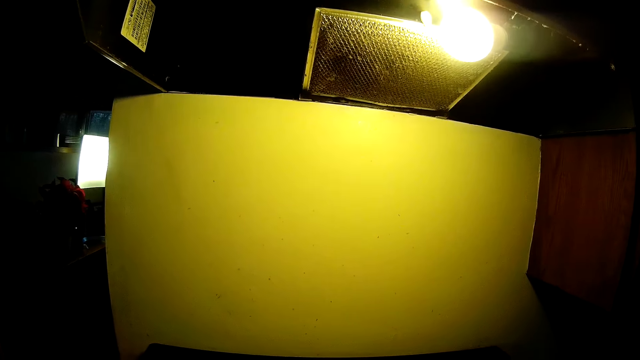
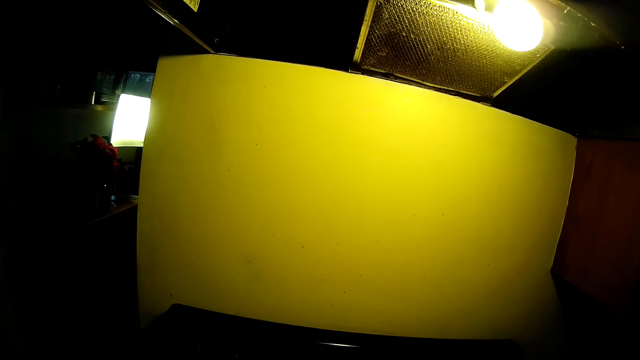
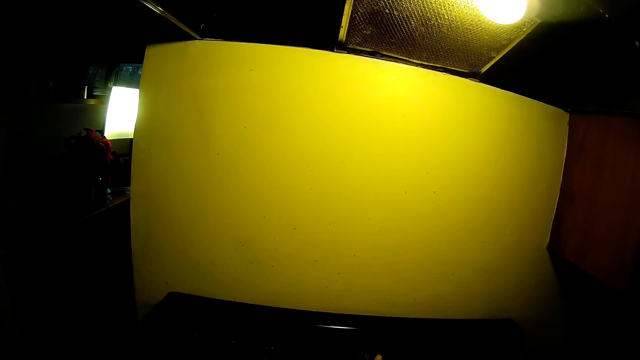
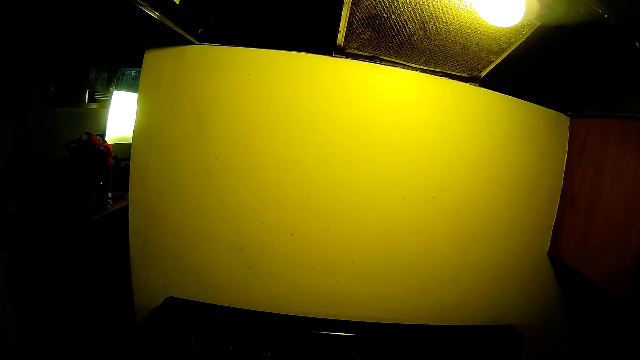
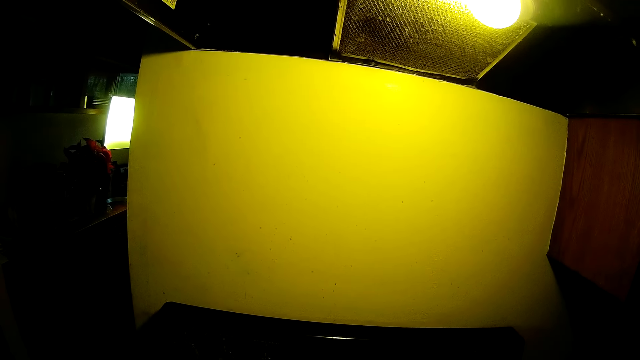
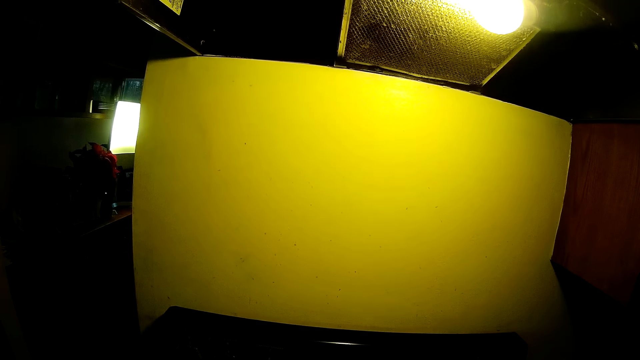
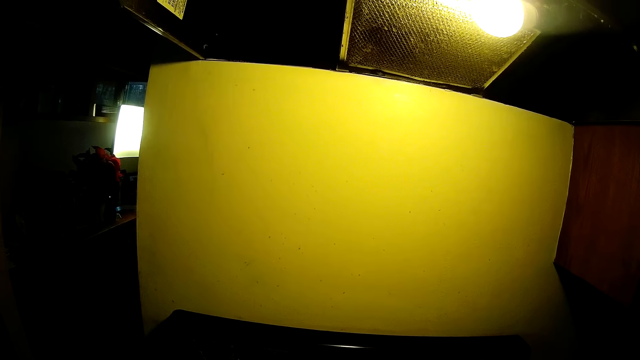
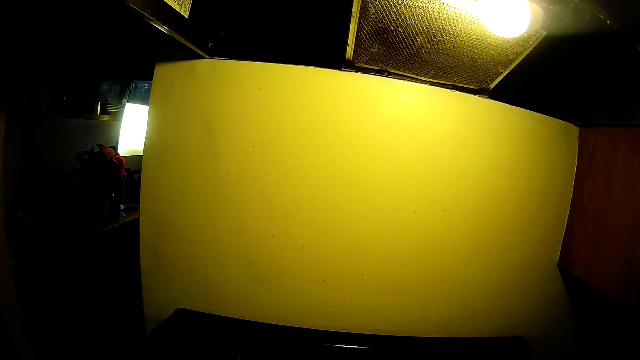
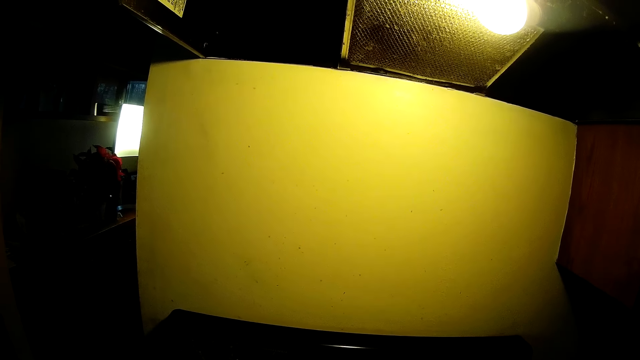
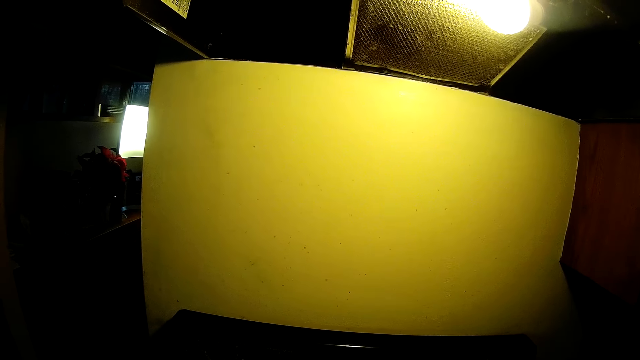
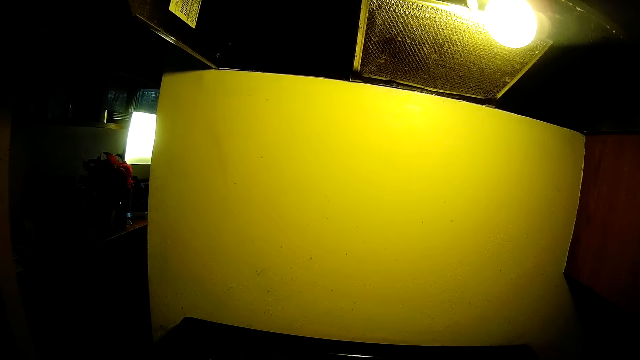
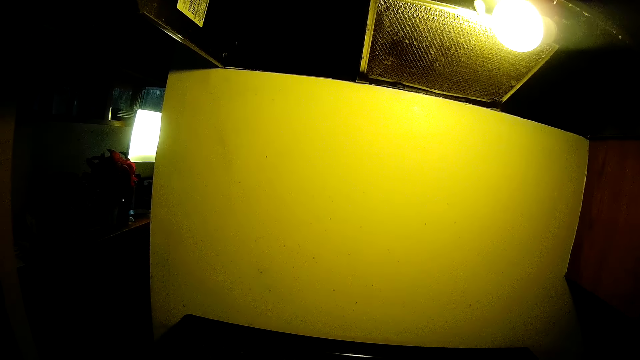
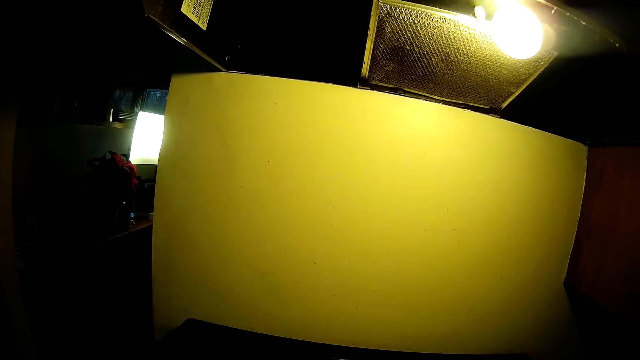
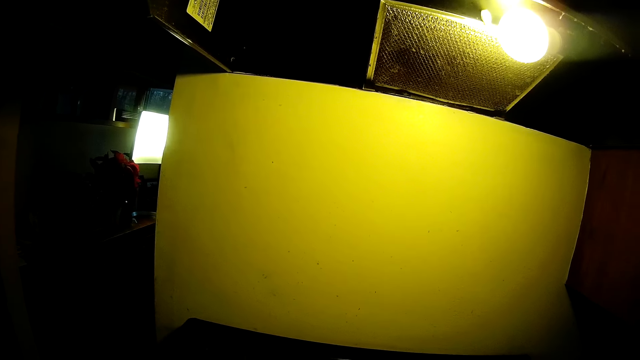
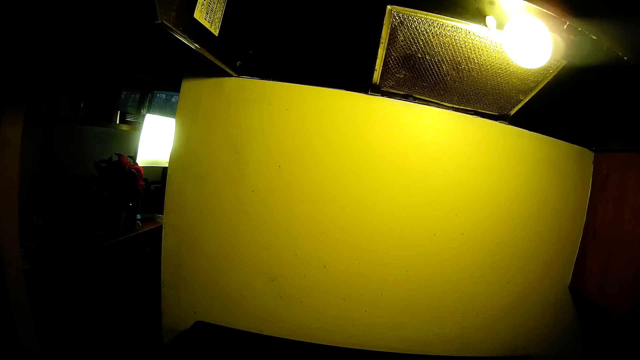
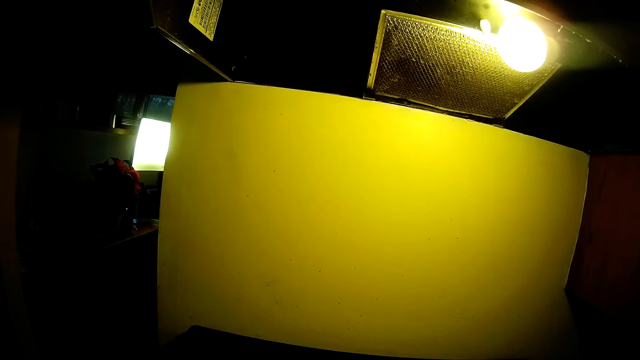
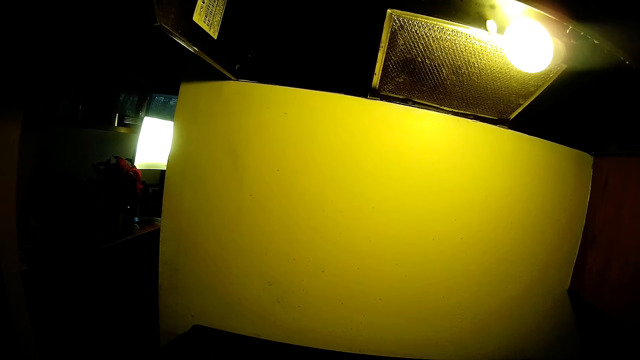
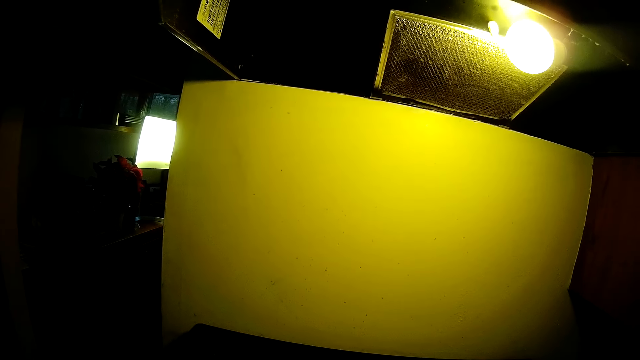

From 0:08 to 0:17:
The camera wearer looks around.

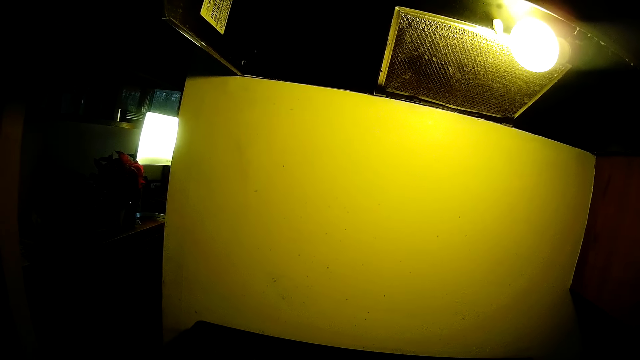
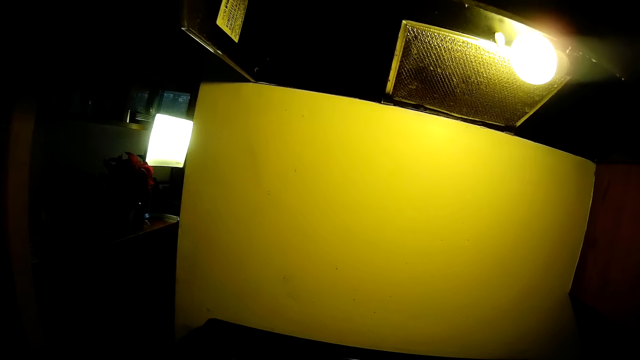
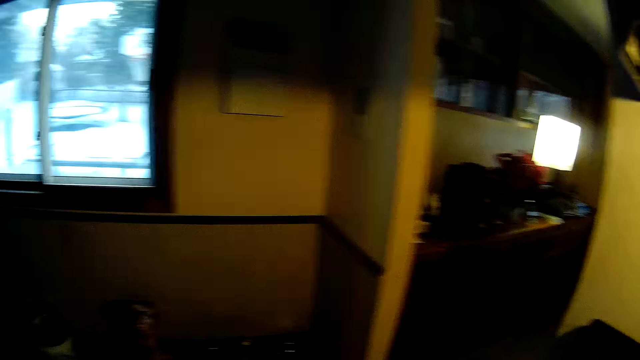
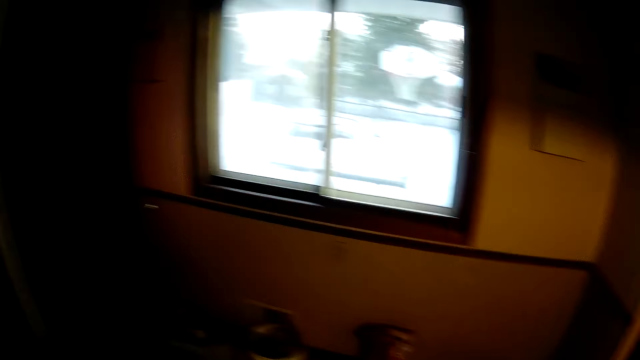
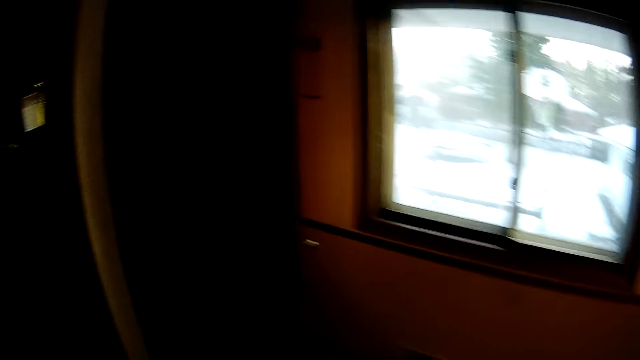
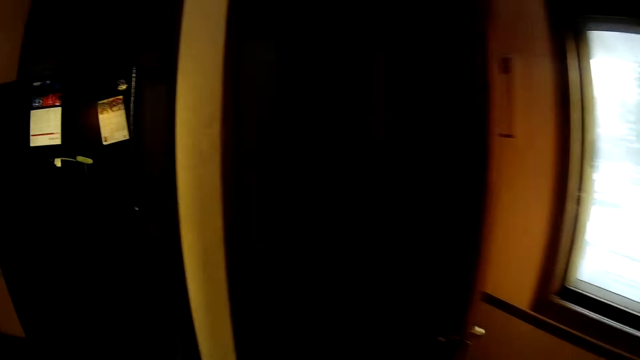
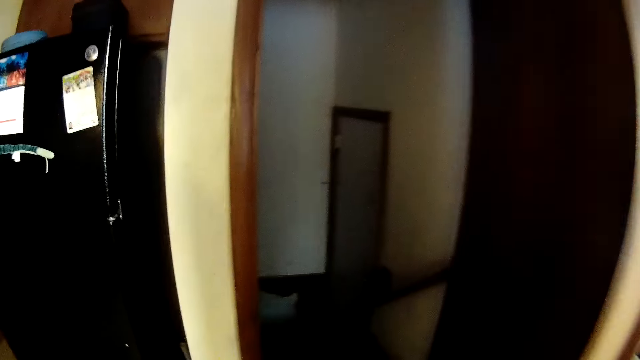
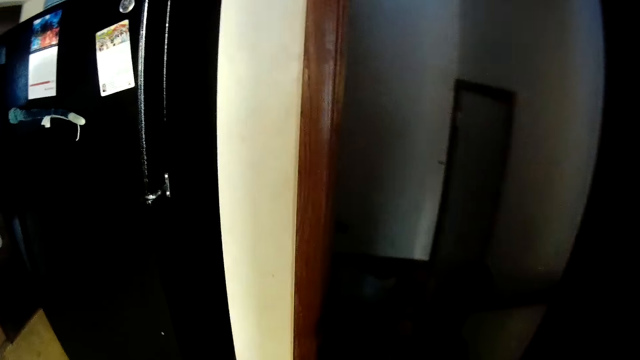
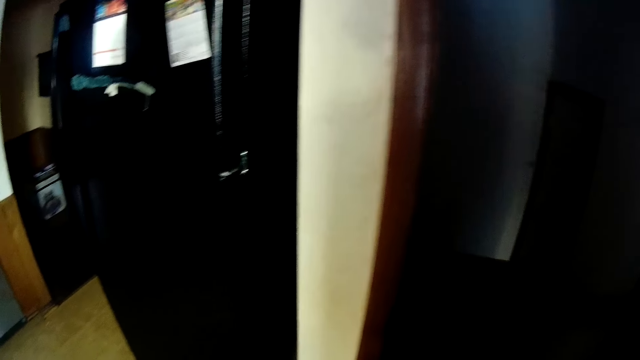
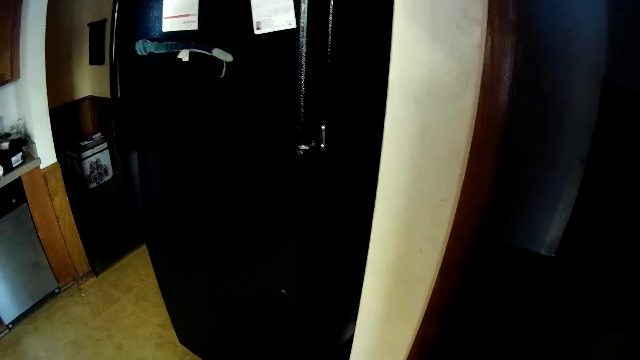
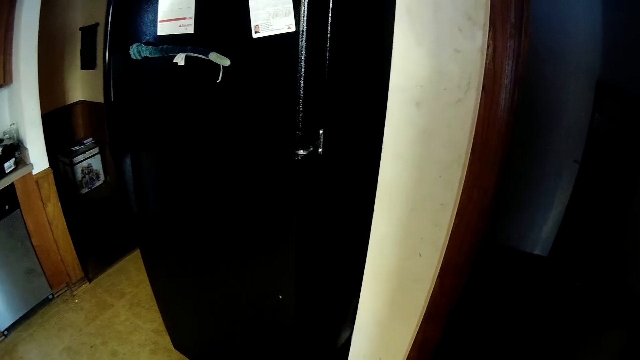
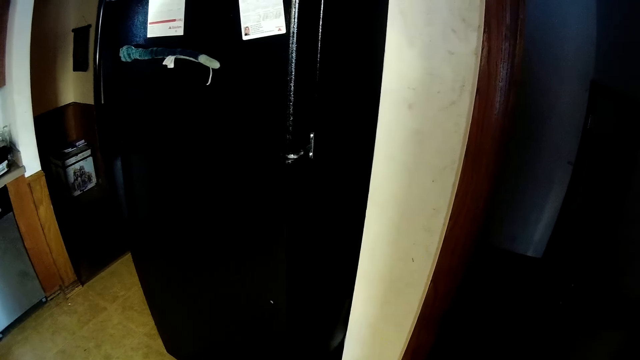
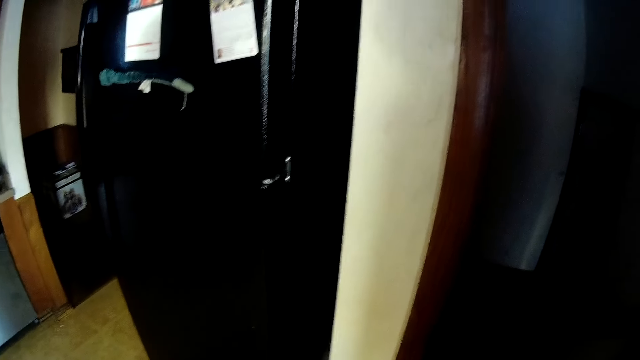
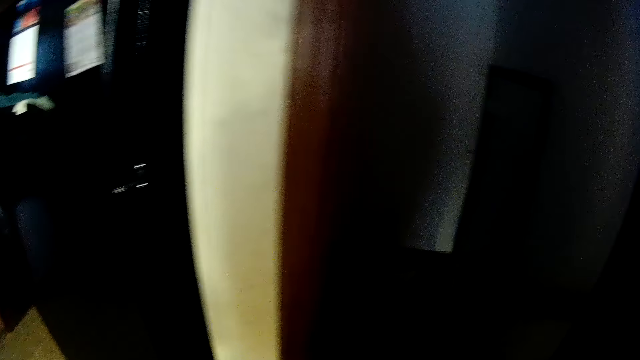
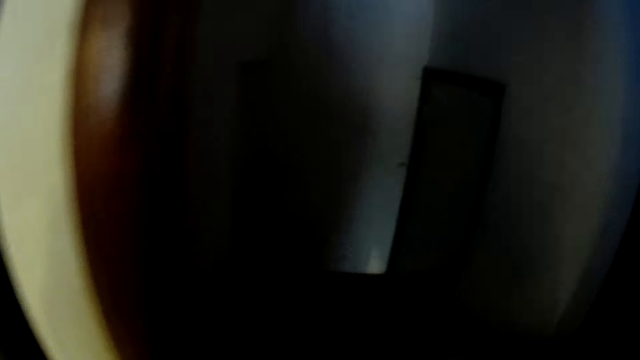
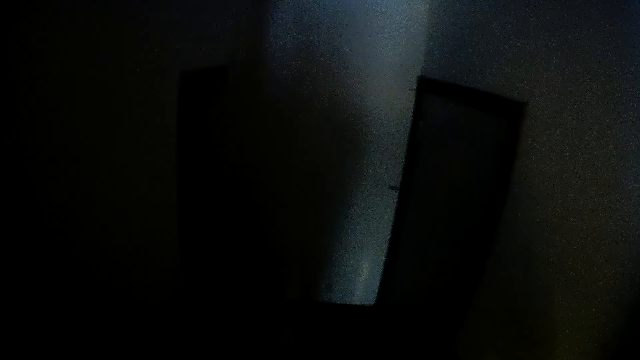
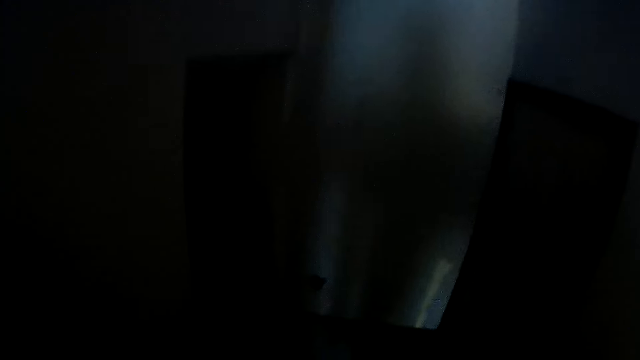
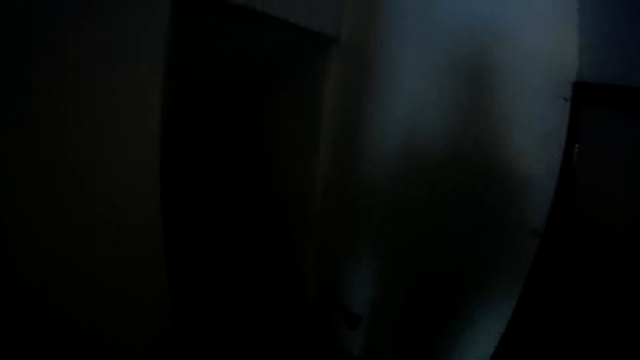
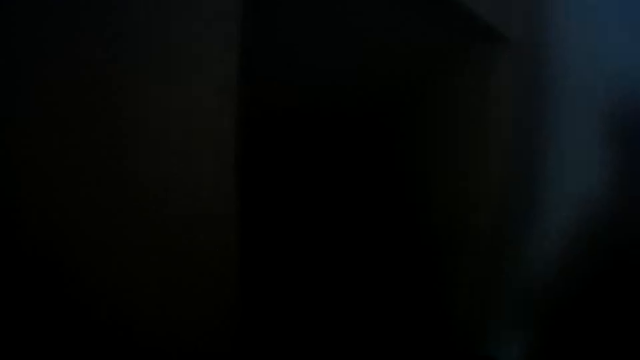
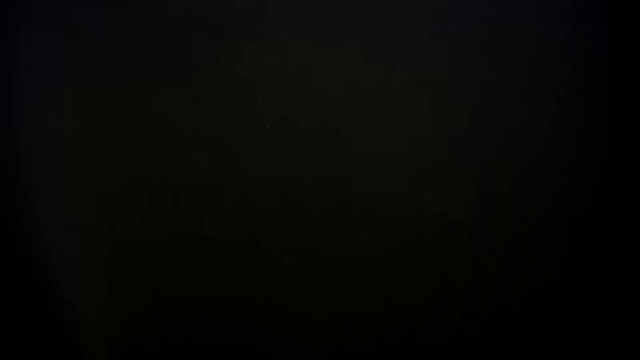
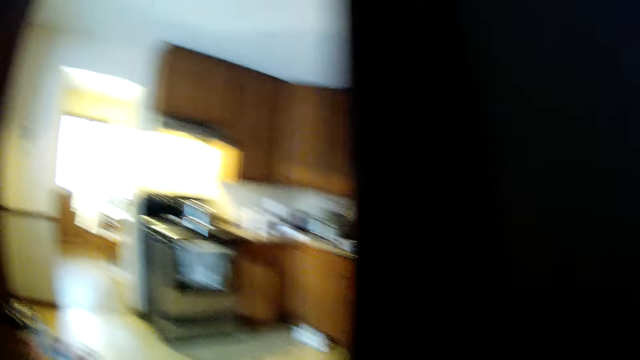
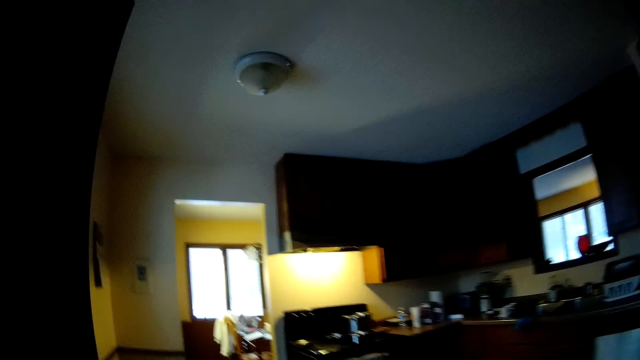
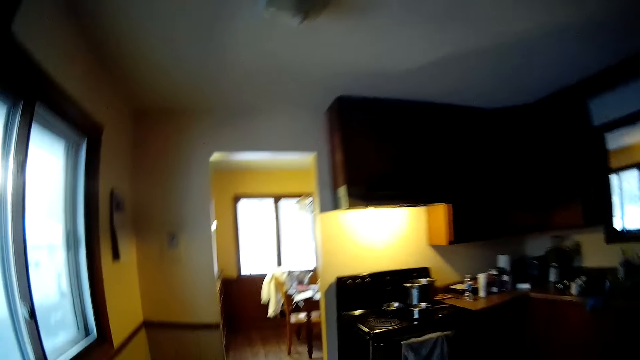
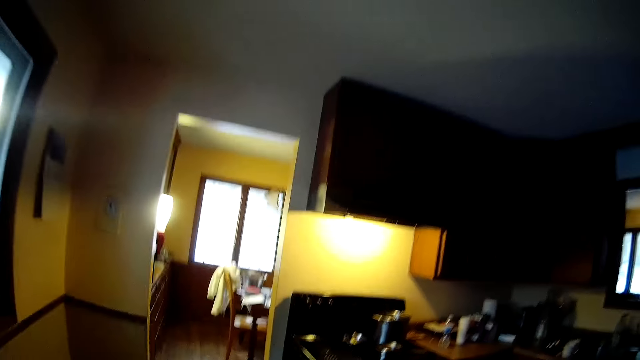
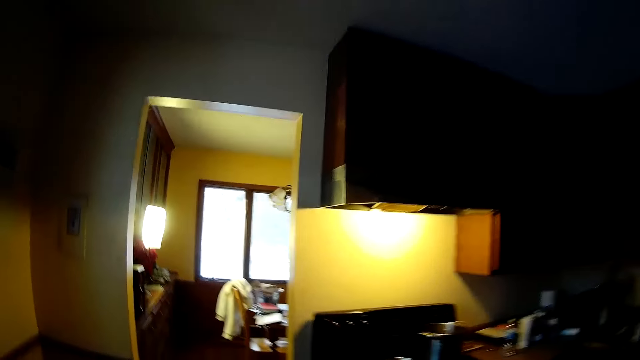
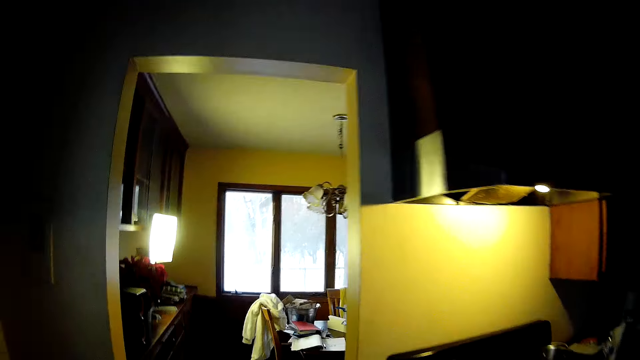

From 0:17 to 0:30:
The camera wearer walks around. They walk out of a kitchen. They walk into the kitchen.
